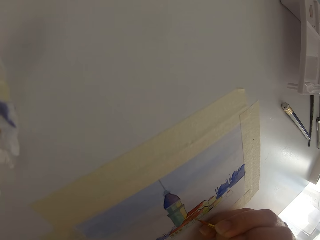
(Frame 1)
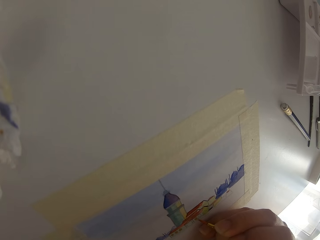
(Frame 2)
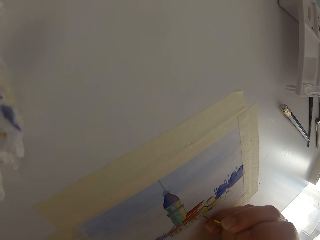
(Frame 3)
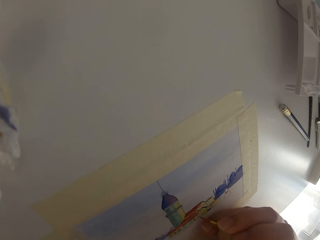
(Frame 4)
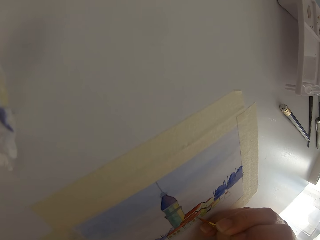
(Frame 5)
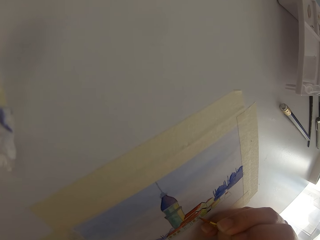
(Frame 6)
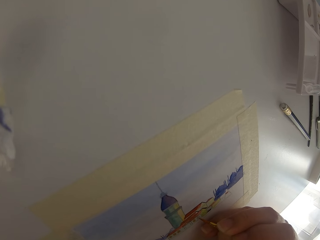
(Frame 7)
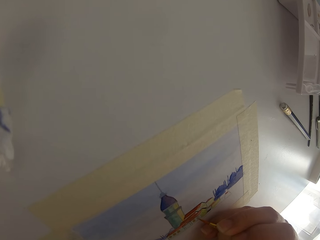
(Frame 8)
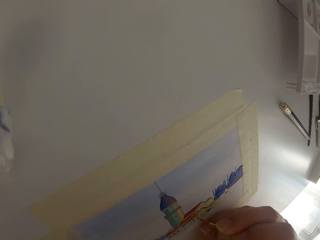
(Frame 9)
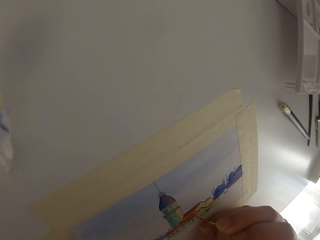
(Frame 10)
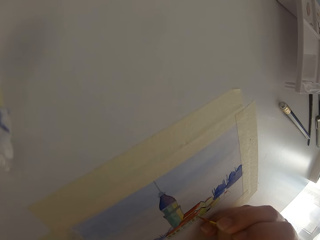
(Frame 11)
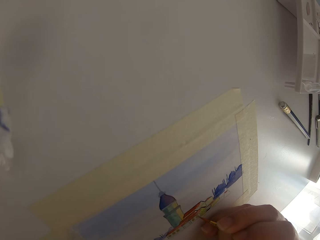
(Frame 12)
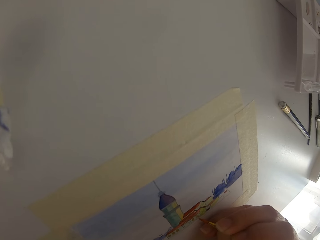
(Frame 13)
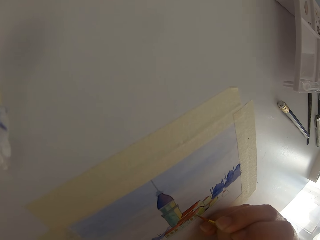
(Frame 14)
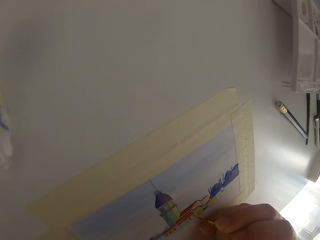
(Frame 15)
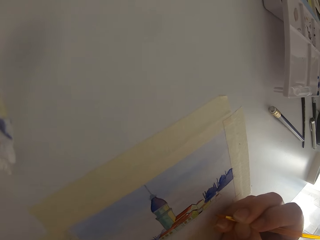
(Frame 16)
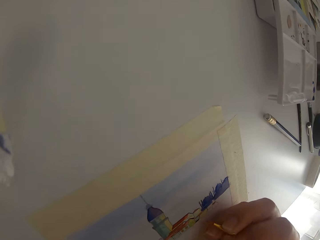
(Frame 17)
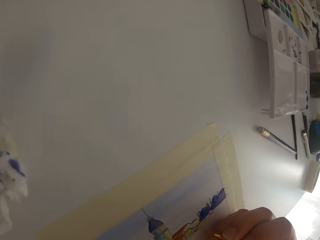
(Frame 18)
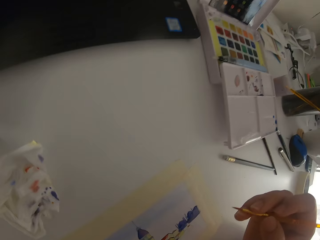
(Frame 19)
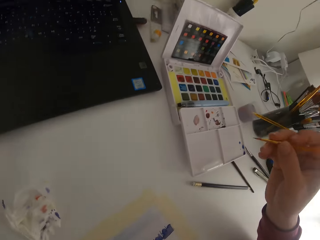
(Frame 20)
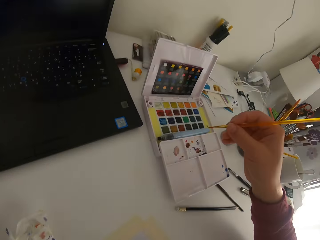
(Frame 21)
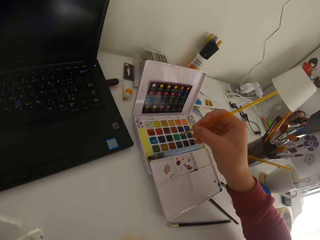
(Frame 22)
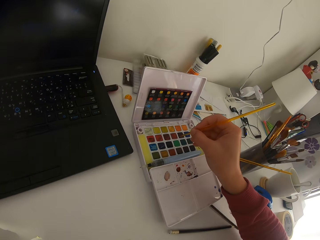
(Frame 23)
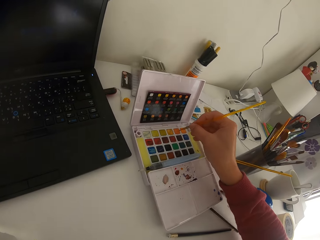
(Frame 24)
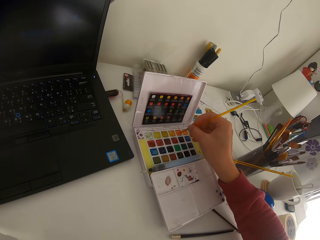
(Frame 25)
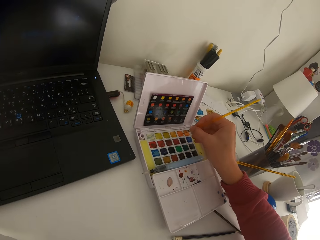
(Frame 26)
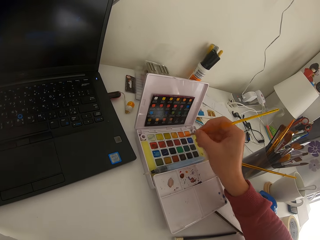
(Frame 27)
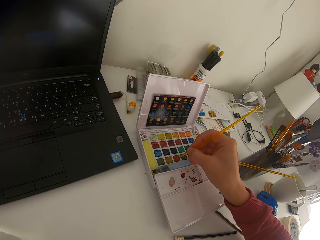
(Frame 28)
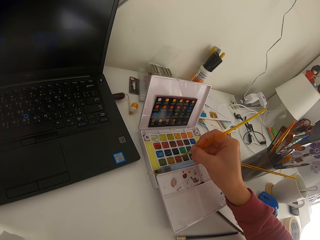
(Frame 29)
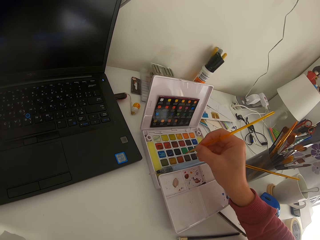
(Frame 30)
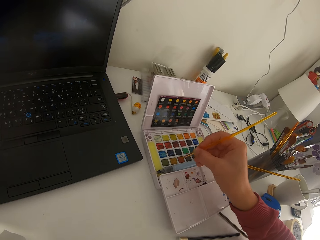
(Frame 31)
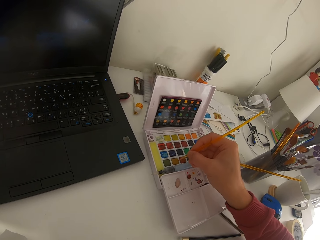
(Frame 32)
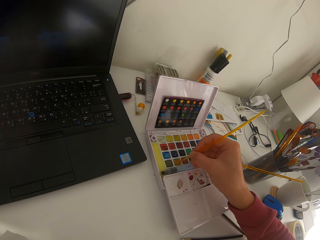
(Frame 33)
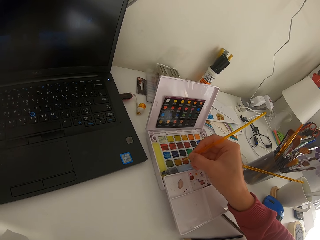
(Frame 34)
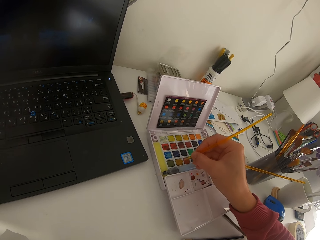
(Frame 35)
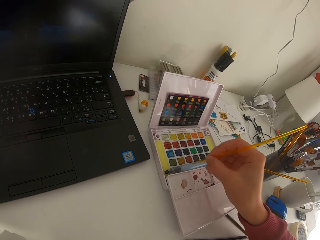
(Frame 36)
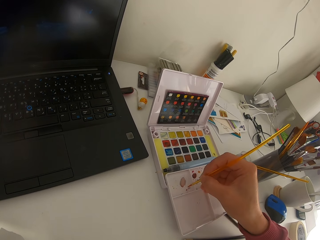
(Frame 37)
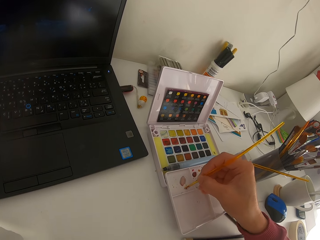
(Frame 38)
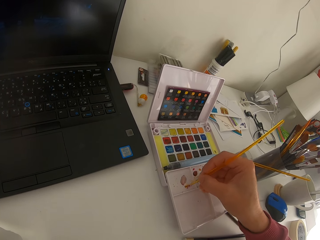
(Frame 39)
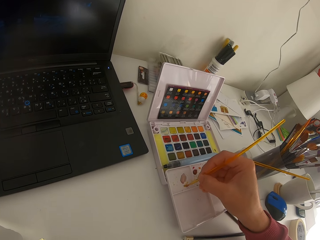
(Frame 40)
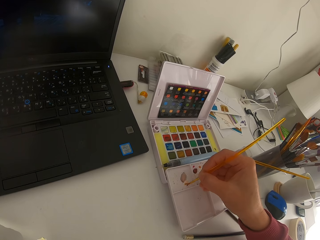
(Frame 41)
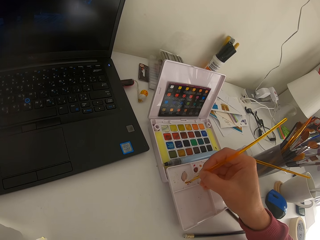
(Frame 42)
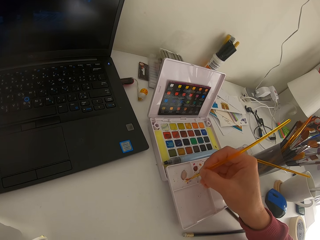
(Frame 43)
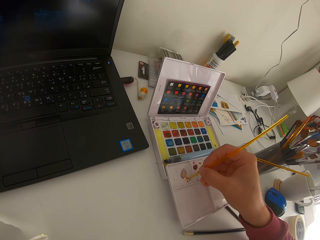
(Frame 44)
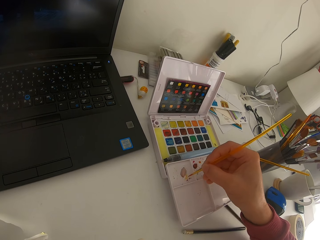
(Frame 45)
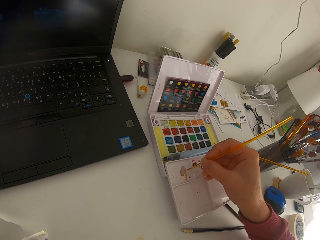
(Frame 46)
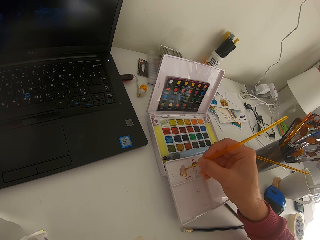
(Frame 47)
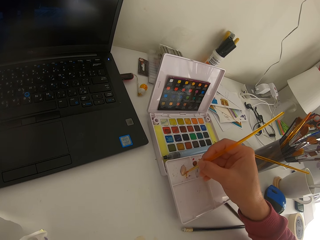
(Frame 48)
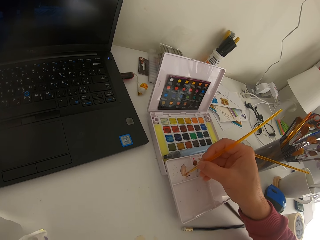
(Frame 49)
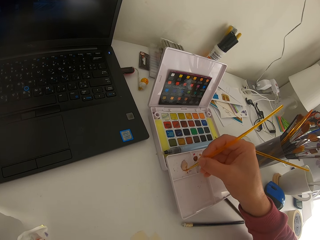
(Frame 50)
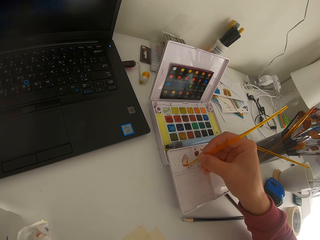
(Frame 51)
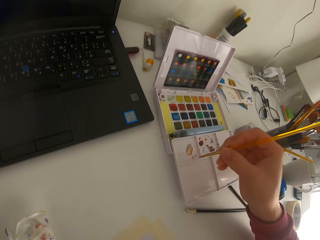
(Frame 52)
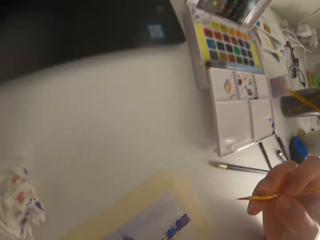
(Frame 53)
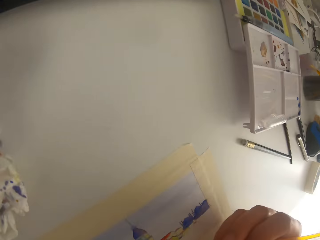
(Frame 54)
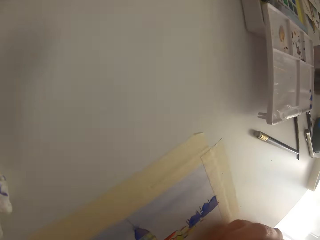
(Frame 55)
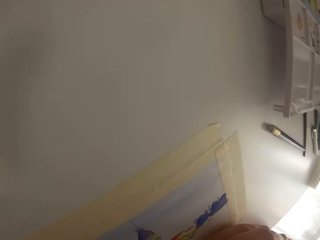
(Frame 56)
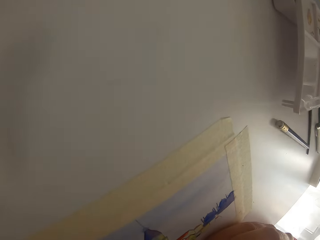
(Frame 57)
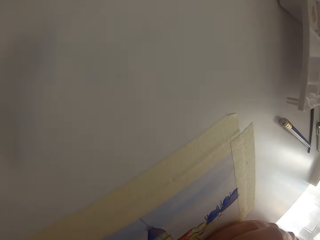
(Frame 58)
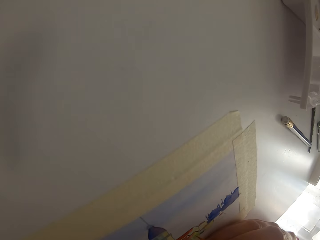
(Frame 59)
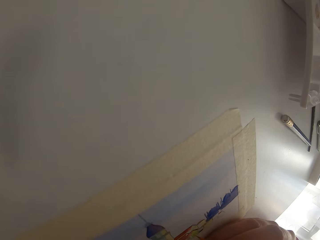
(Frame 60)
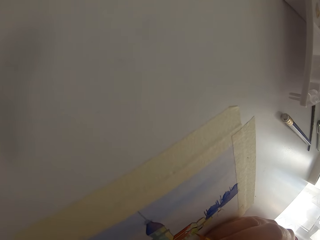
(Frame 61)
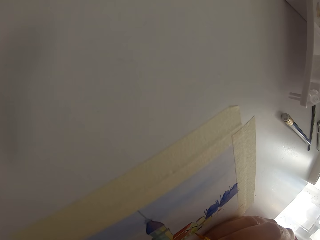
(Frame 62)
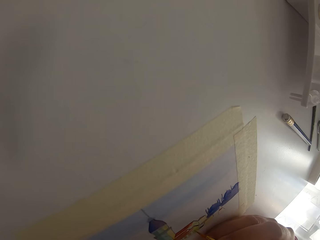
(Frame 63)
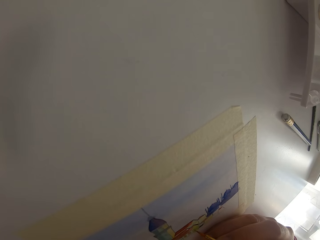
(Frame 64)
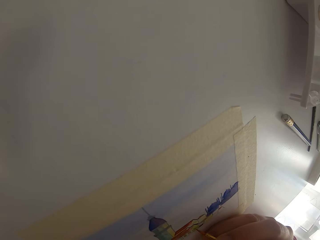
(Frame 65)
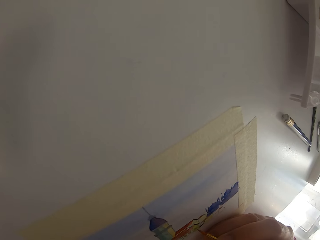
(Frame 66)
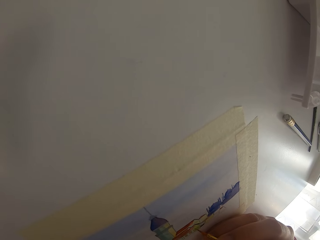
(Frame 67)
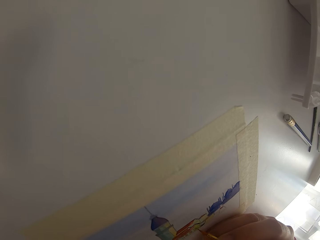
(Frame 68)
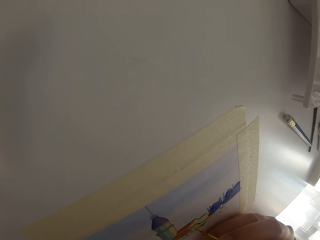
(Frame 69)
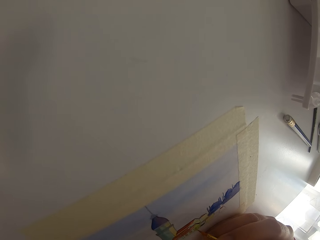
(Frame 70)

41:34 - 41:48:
The camera wearer paints on the paper. They dip the paint brush in solid watercolor. They paint on the paint palette.

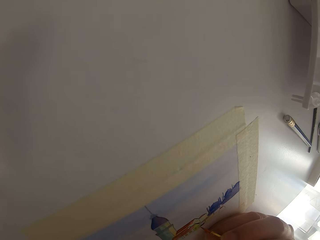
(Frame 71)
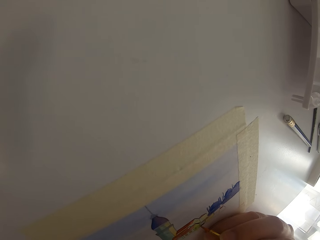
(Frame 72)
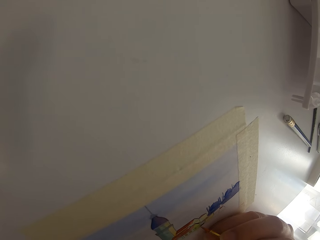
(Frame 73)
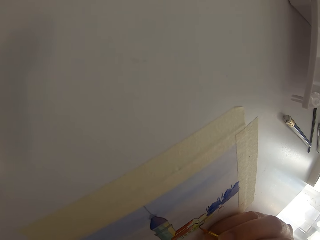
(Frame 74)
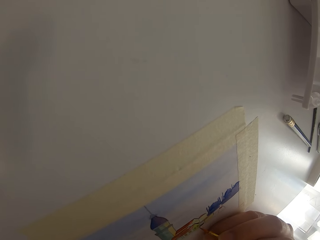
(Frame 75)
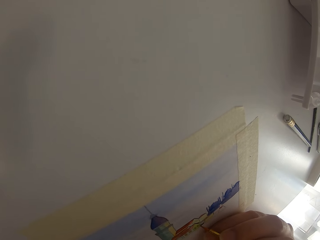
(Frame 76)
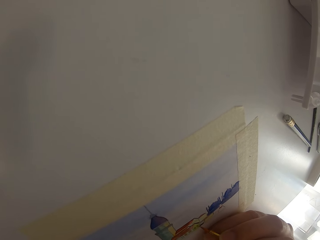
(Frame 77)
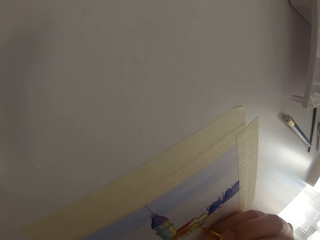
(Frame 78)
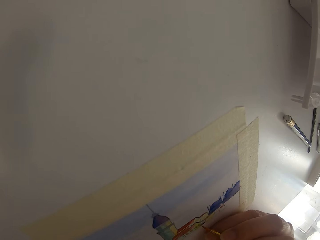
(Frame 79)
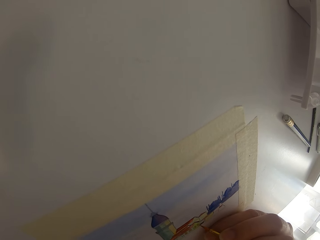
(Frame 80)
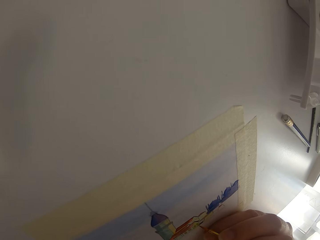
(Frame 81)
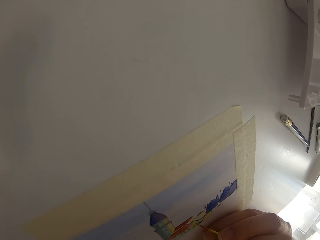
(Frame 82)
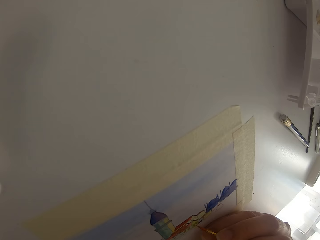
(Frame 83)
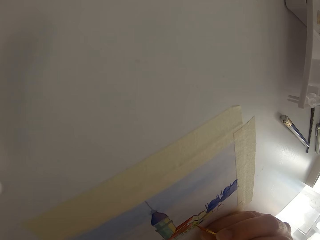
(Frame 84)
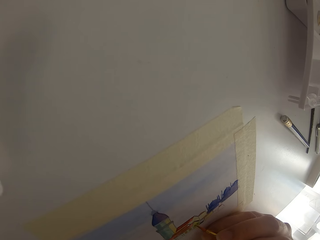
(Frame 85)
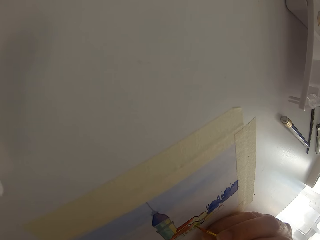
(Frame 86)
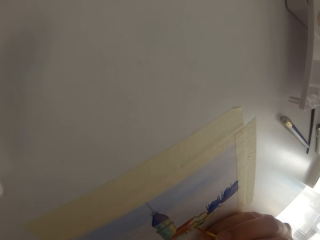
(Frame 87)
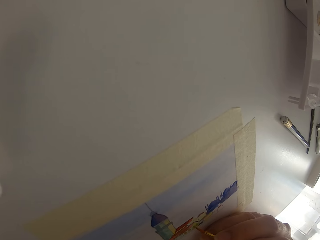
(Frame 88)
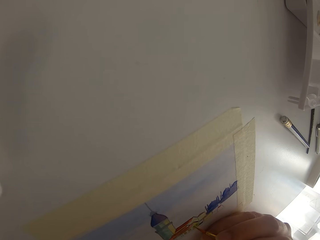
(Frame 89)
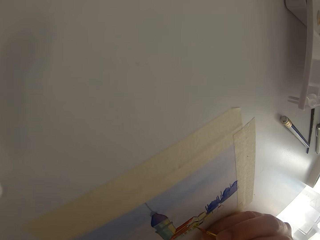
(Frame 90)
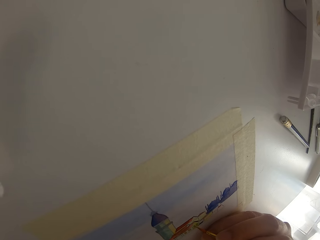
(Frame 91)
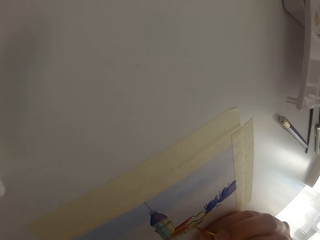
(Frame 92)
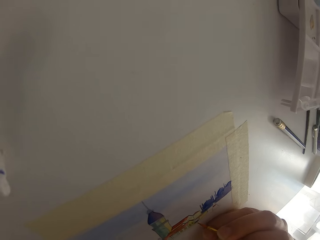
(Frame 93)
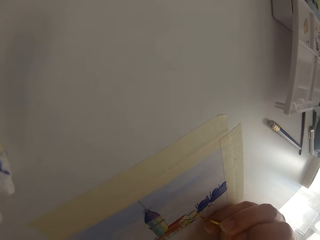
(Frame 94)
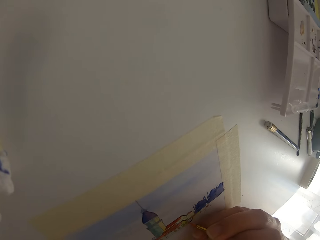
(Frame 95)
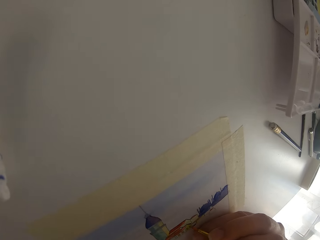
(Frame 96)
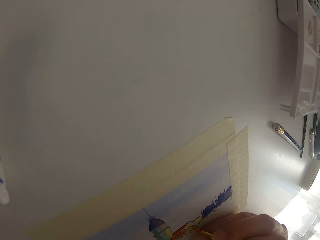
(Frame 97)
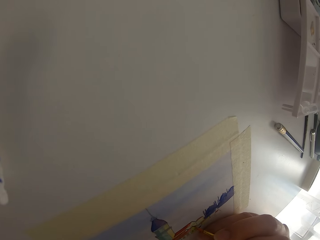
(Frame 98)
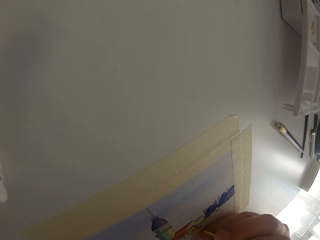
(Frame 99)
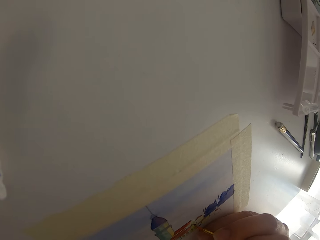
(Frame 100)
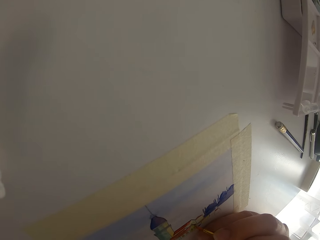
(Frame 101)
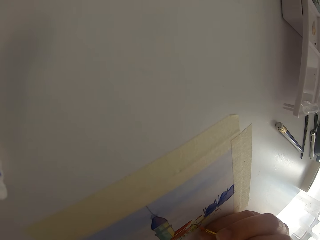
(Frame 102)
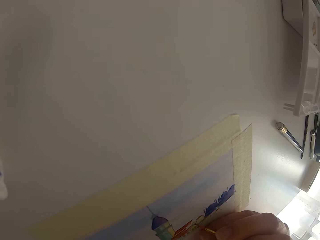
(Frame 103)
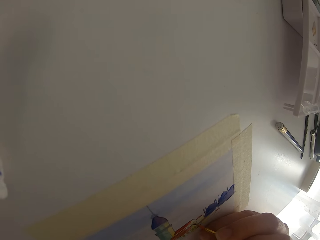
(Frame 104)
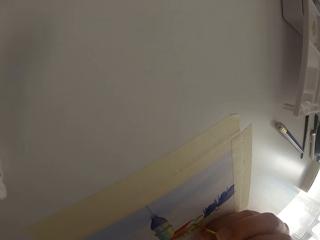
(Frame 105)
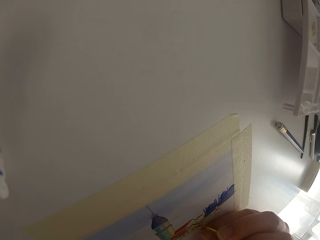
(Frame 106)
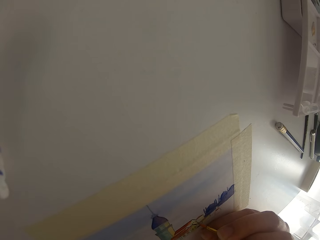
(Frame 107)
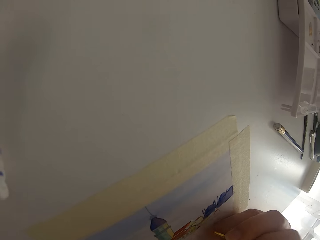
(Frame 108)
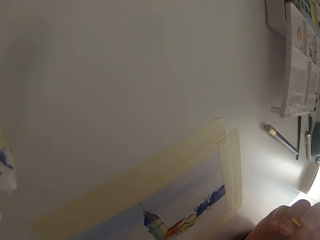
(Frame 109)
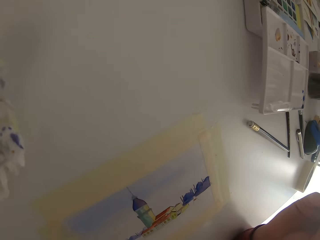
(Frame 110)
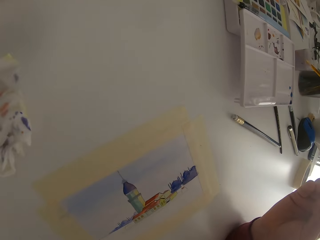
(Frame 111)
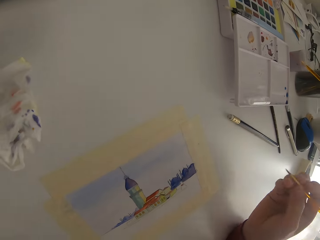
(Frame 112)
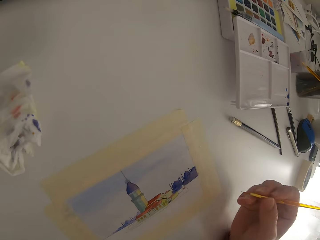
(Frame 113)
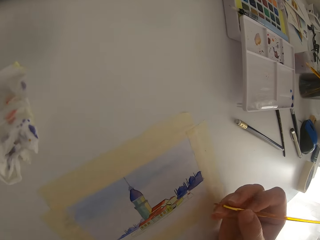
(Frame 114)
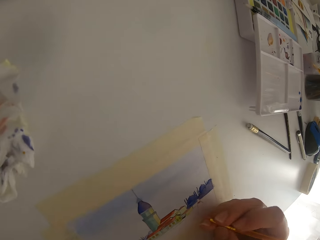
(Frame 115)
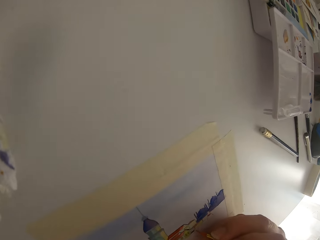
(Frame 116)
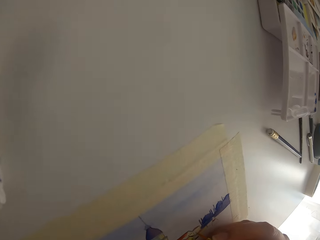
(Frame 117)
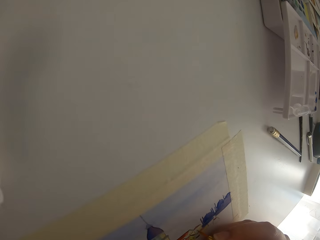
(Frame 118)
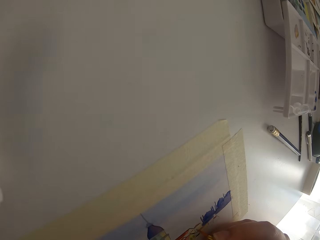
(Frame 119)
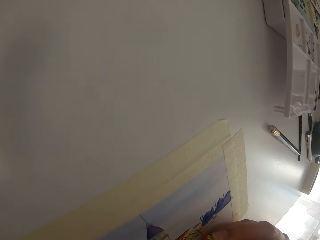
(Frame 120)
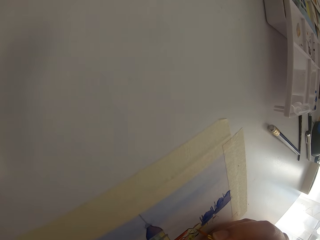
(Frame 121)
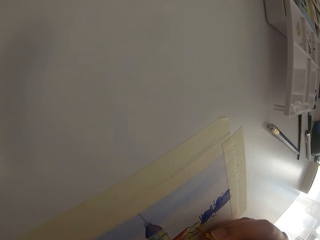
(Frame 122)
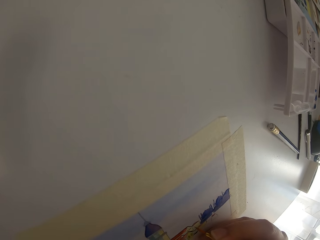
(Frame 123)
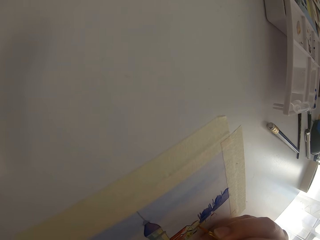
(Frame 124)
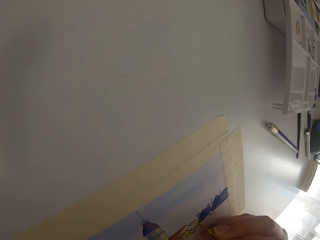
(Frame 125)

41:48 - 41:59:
The camera wearer paints on the paper. They pause painting.
